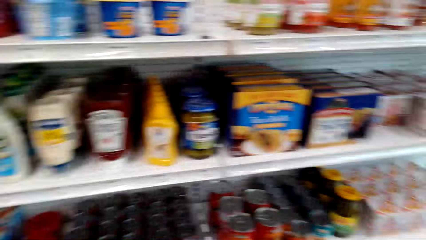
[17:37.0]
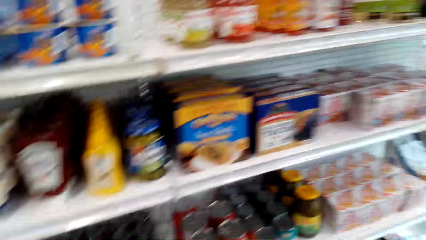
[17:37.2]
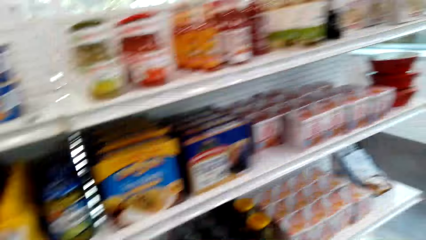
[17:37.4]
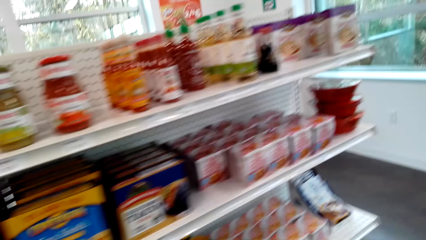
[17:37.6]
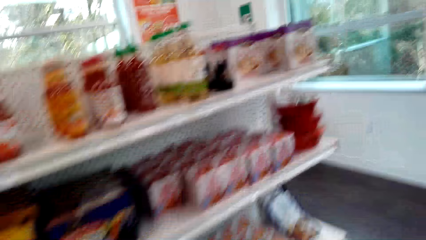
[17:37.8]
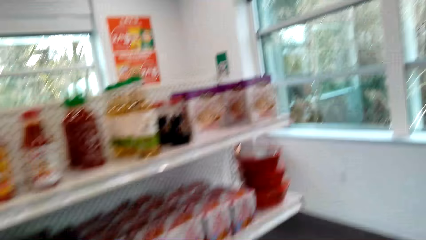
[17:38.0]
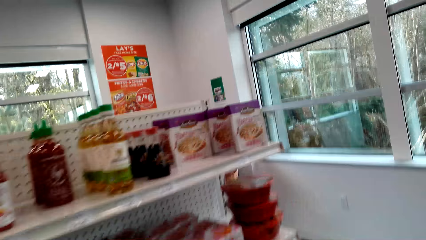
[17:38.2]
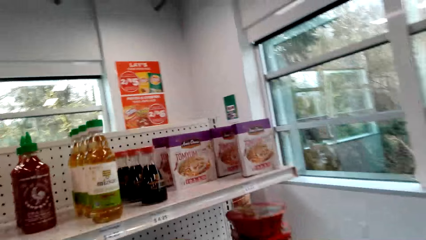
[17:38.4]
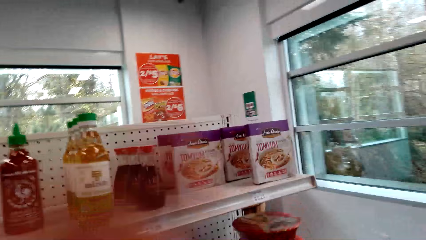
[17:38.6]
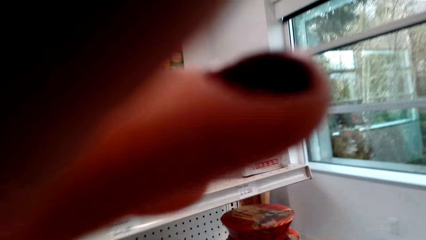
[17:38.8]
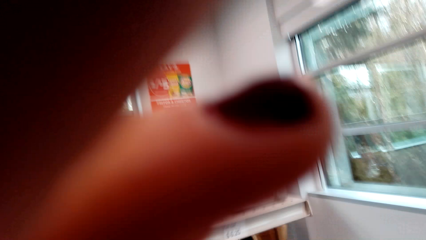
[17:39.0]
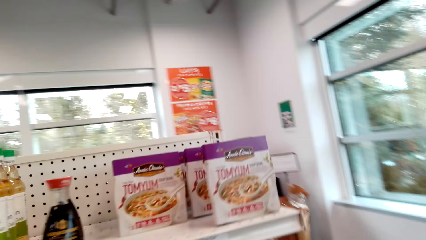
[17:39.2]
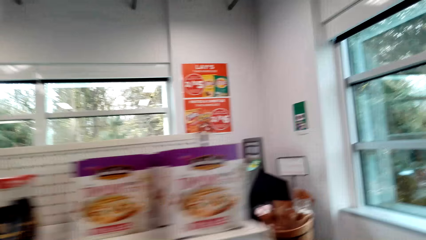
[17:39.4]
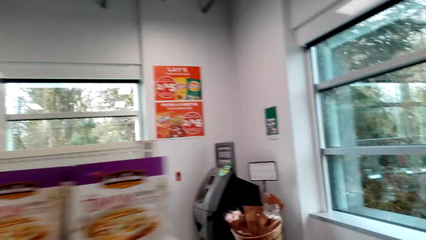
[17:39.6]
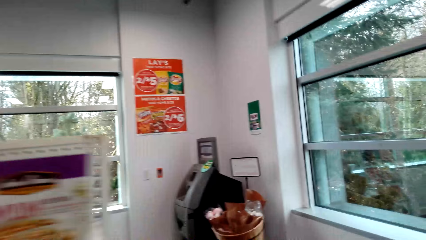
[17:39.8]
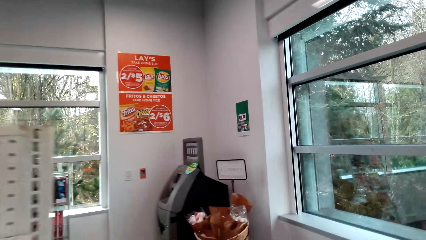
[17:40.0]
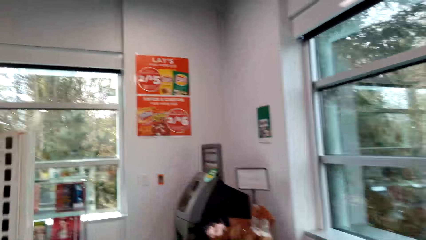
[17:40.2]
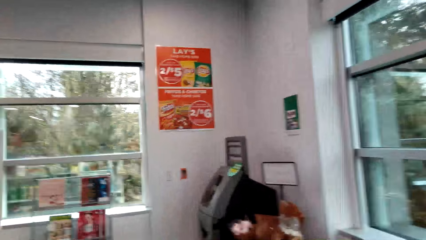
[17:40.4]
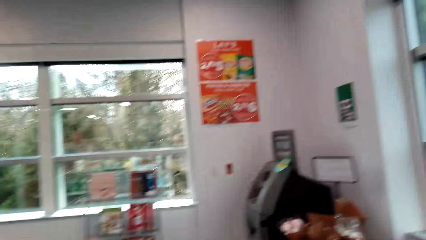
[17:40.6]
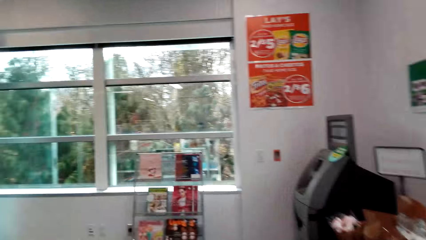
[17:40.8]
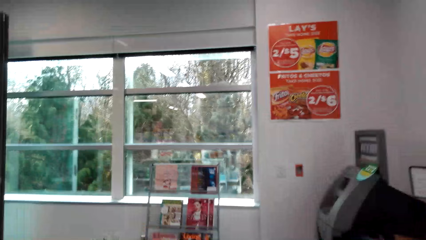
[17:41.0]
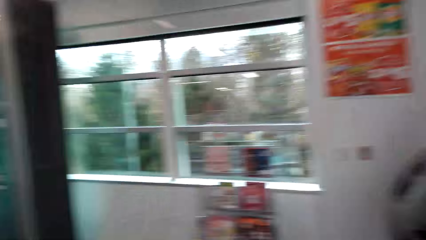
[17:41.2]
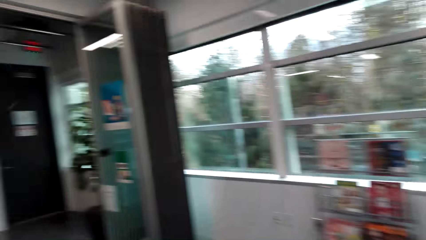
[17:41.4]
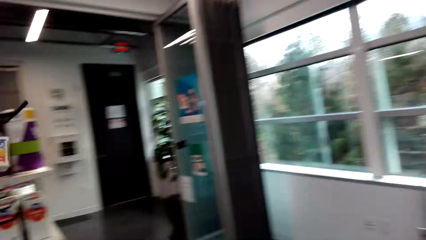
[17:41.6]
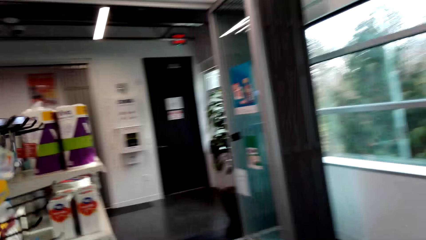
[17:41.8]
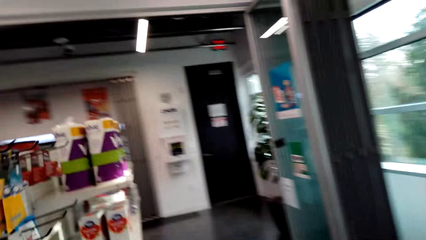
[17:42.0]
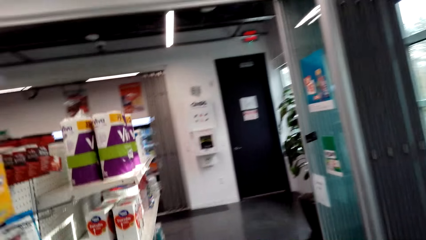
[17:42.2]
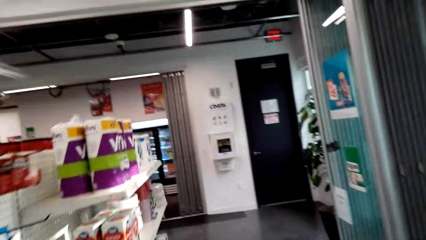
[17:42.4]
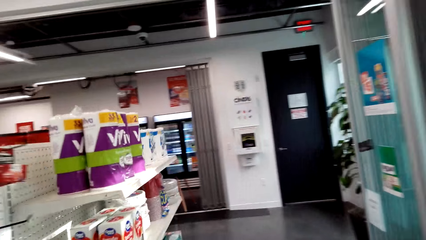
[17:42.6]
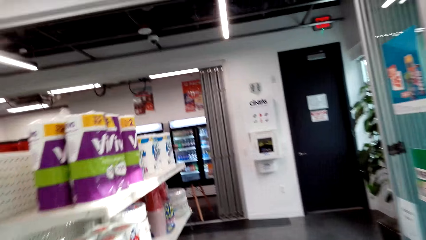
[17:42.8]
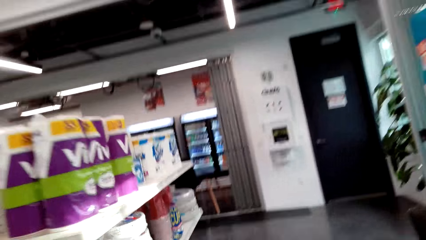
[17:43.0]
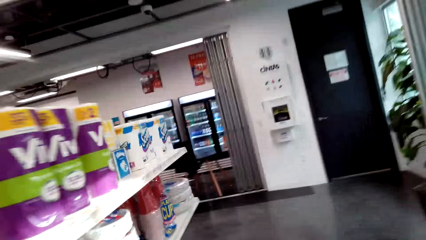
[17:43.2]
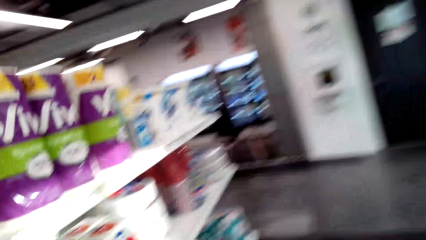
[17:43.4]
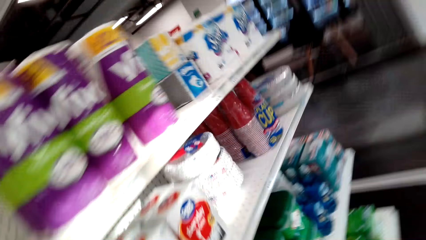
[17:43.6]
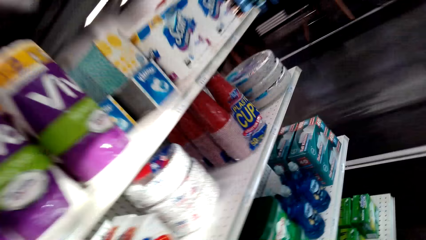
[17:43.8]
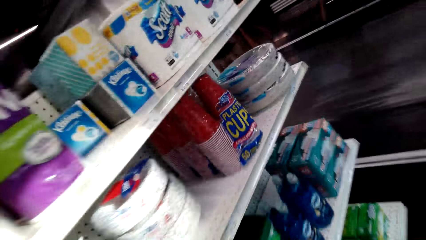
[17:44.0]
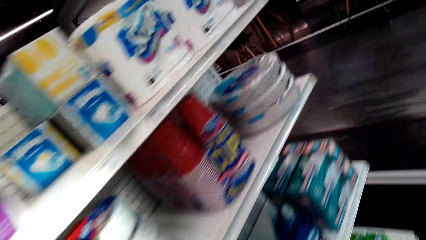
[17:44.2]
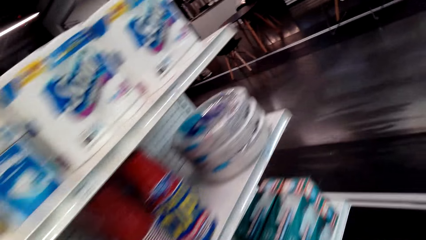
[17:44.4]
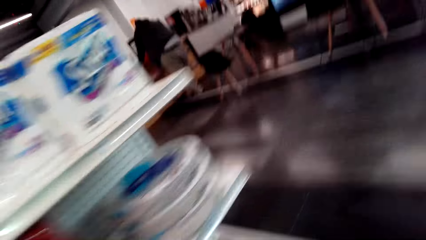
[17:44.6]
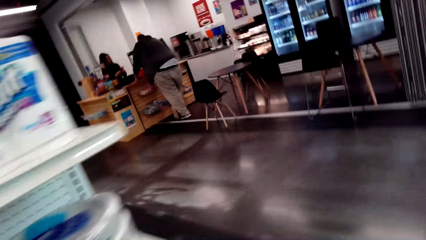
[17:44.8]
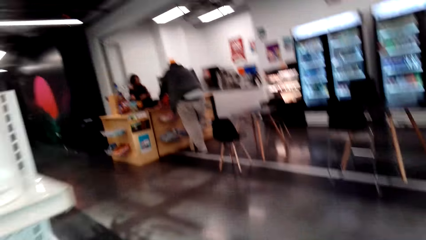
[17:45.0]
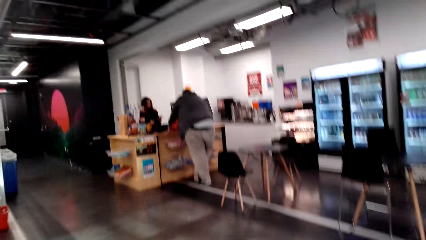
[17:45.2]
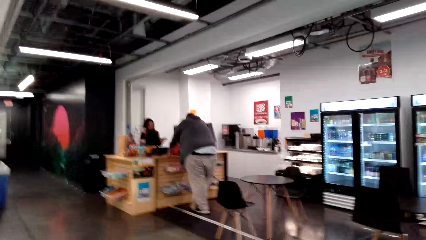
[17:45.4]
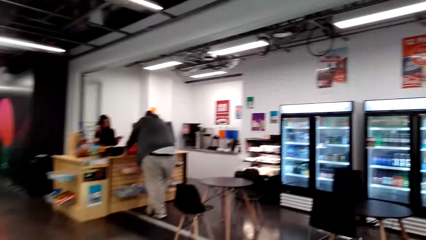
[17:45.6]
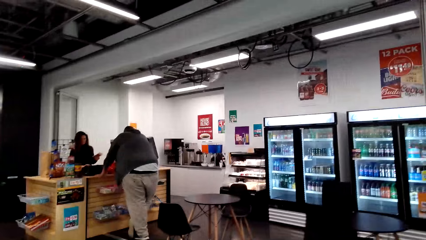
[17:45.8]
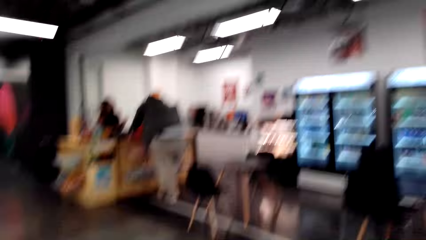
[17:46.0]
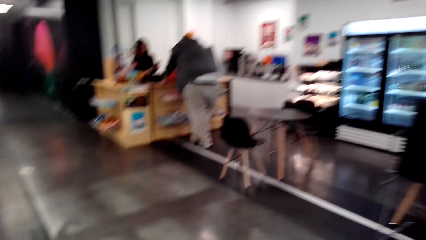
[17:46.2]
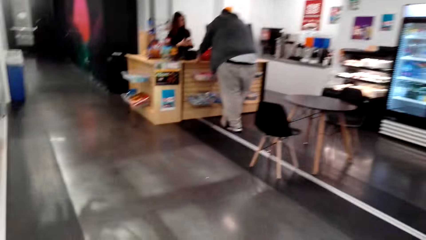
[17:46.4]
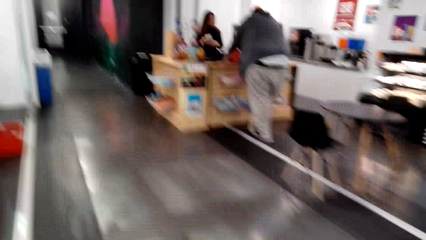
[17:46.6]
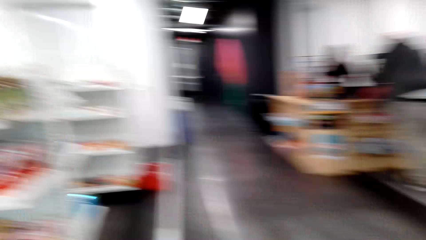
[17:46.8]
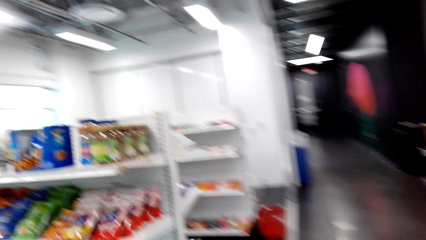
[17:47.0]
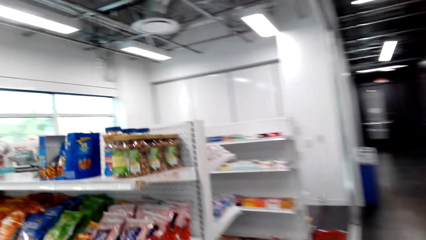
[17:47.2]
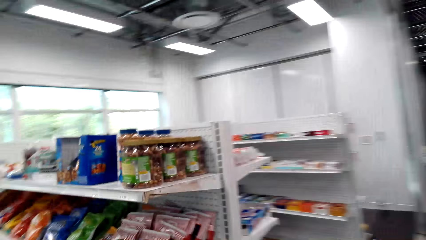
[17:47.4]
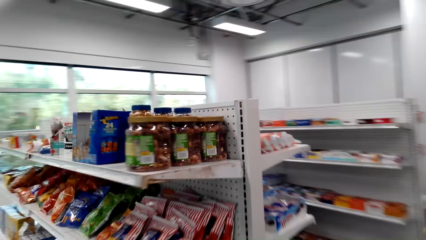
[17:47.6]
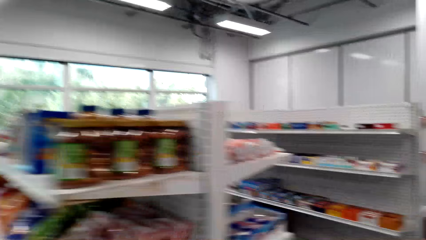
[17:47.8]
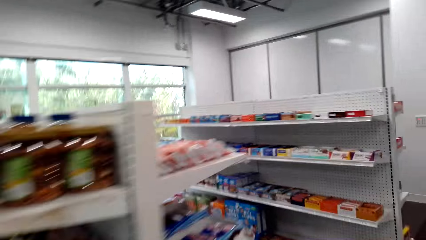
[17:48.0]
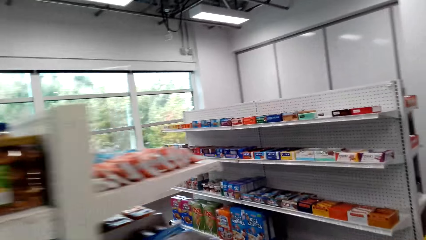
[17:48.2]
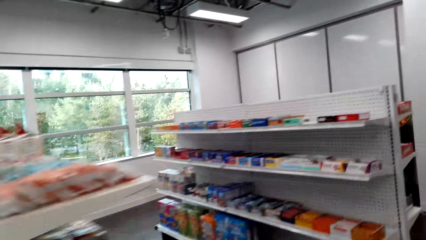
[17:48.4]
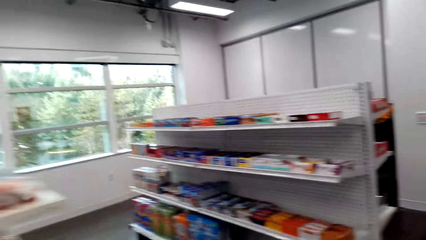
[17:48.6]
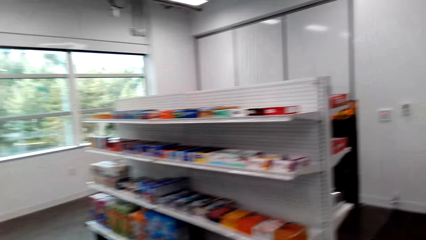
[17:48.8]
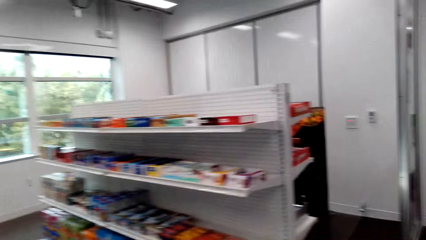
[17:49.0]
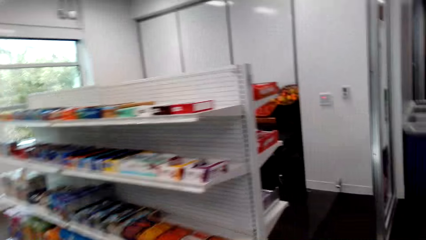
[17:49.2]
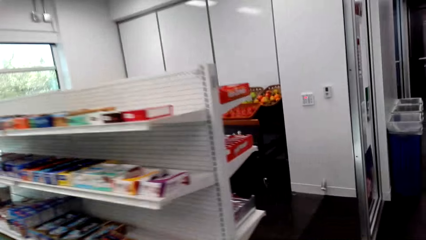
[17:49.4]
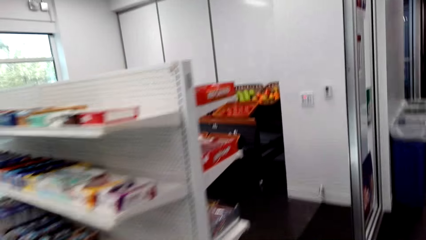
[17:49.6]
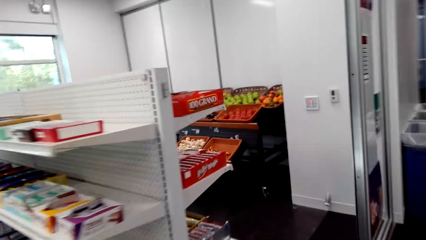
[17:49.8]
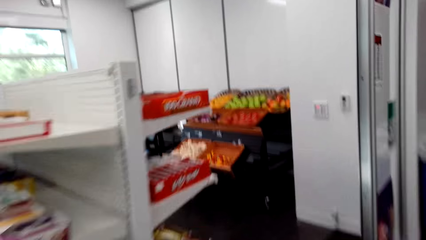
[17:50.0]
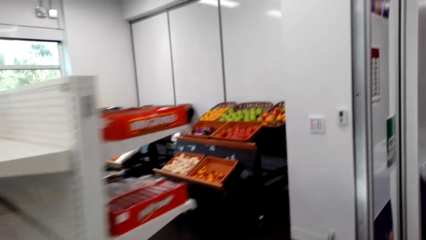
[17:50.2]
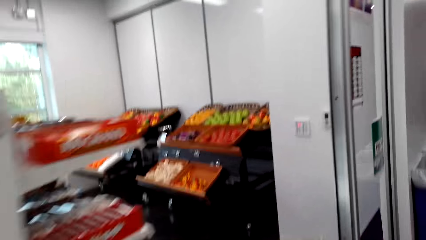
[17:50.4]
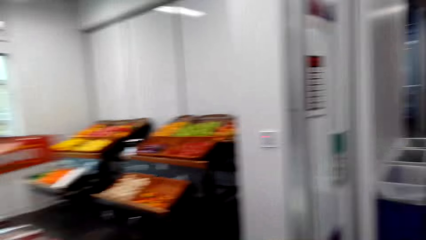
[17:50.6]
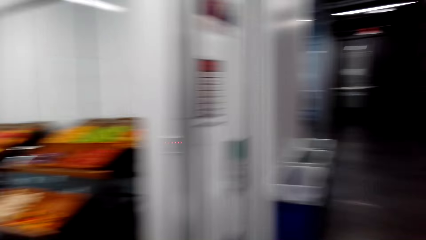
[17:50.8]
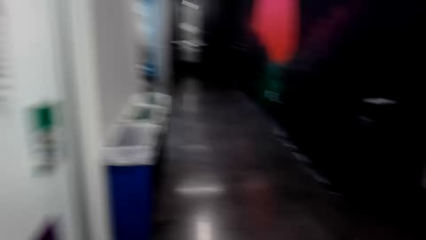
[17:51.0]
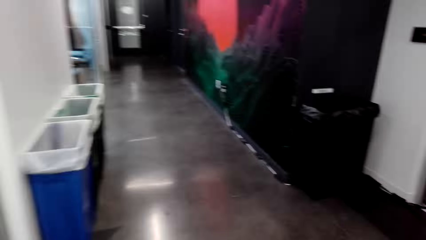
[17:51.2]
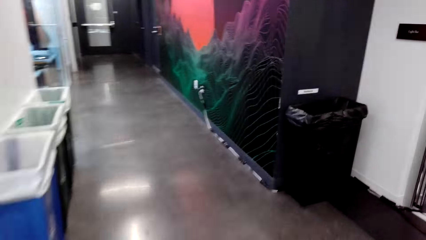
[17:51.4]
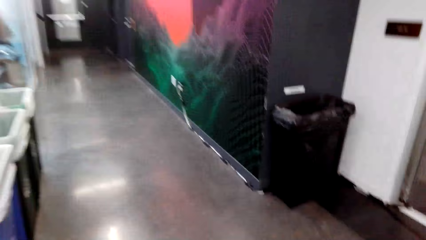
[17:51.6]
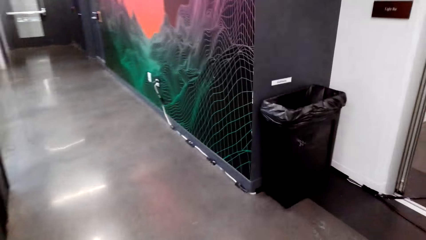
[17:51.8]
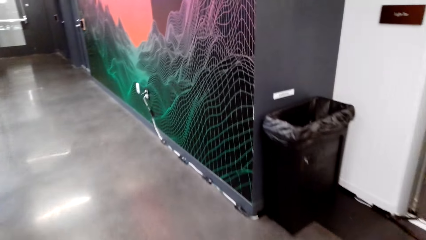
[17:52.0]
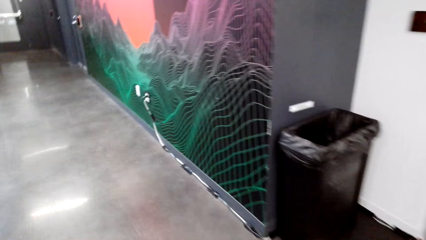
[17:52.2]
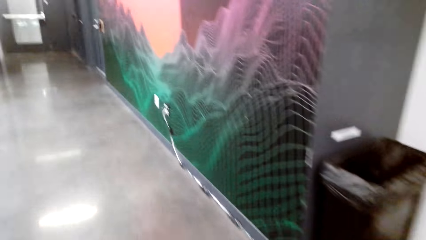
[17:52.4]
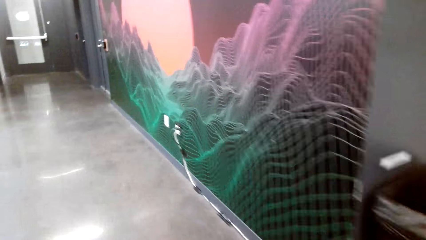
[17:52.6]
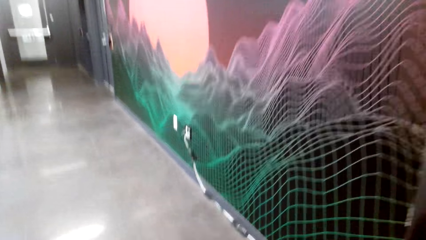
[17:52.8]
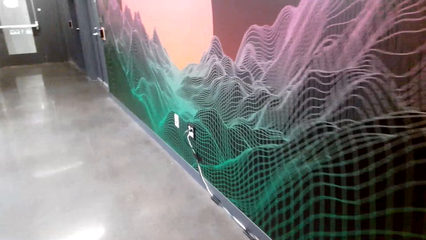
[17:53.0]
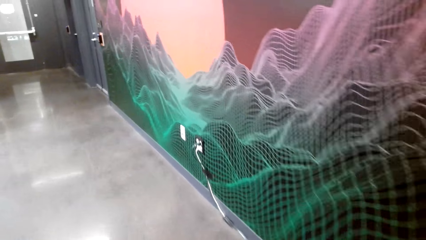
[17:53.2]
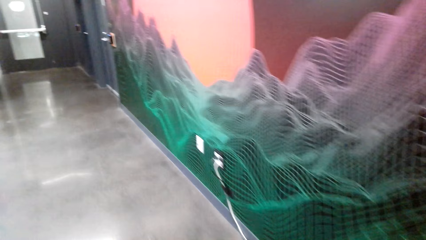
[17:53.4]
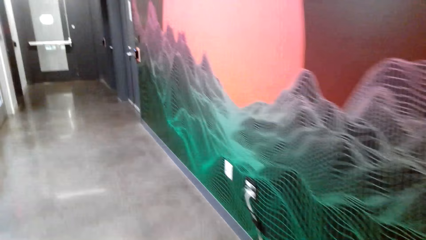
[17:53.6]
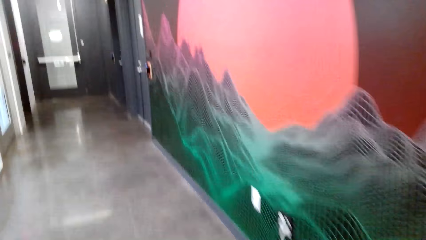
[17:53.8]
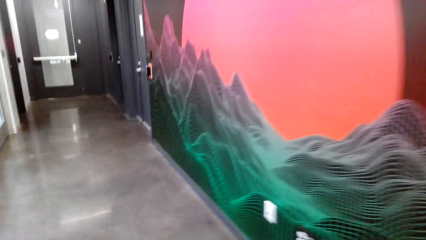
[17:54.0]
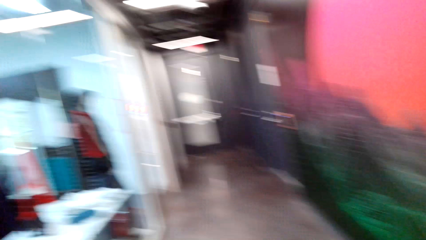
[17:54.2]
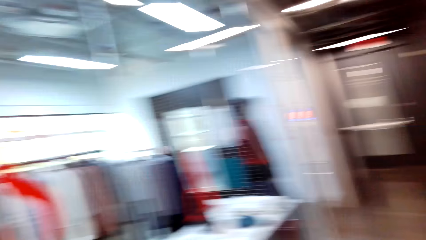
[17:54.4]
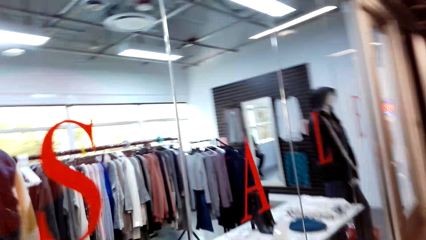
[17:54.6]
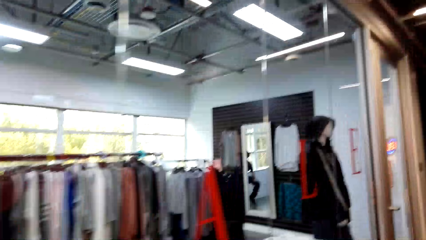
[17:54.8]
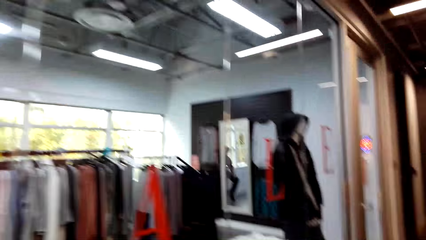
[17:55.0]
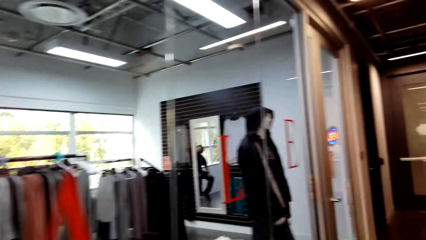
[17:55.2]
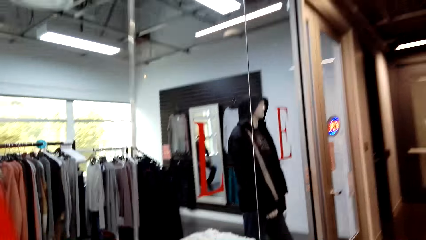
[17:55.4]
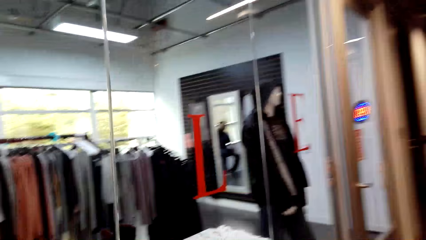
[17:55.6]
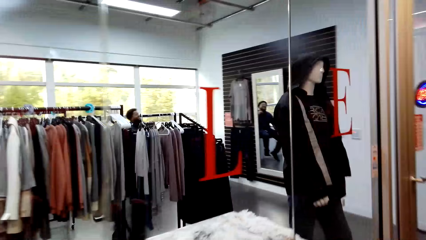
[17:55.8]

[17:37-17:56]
The camera wearer walks in the supermarket. She fixes her camera. She walks around.
